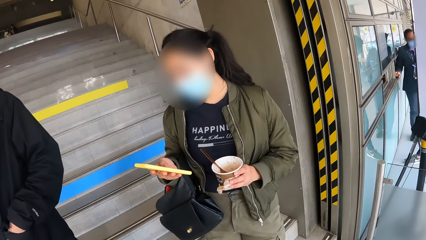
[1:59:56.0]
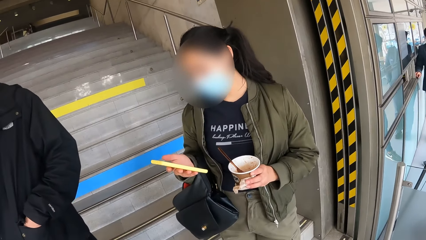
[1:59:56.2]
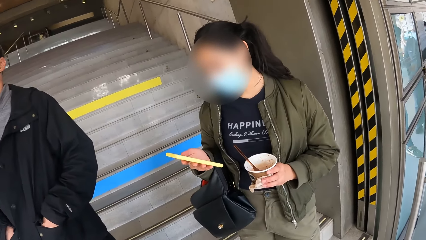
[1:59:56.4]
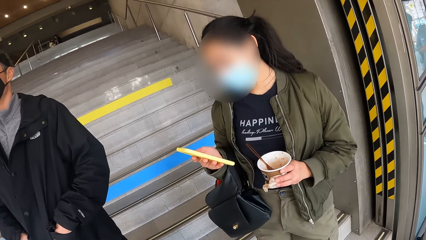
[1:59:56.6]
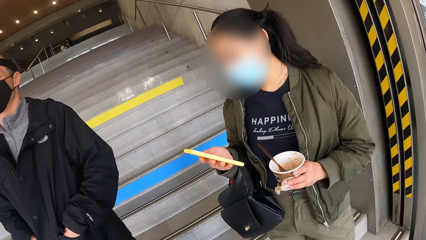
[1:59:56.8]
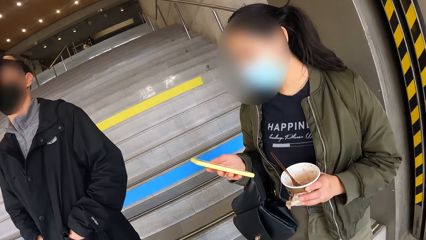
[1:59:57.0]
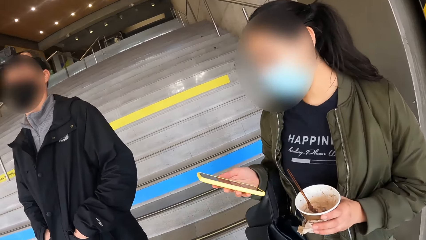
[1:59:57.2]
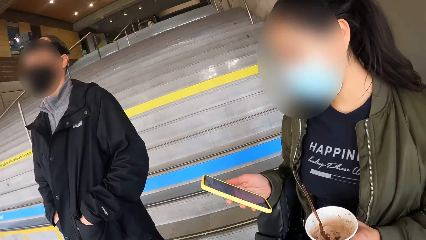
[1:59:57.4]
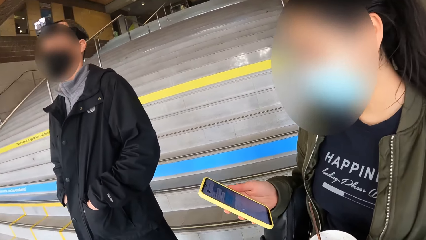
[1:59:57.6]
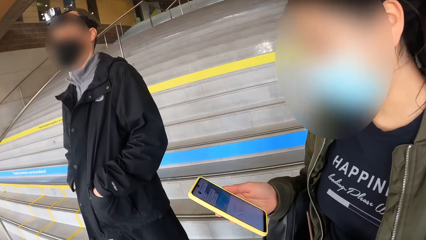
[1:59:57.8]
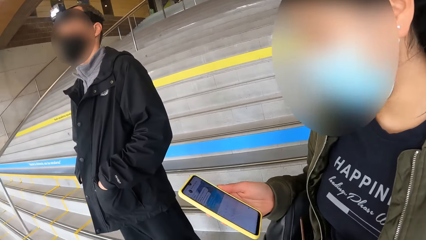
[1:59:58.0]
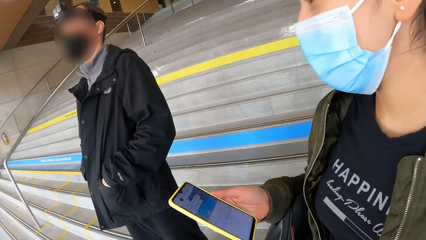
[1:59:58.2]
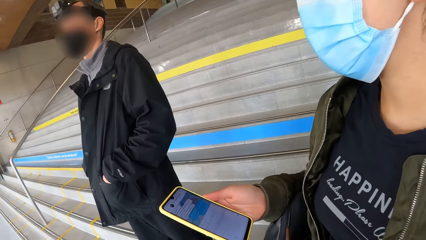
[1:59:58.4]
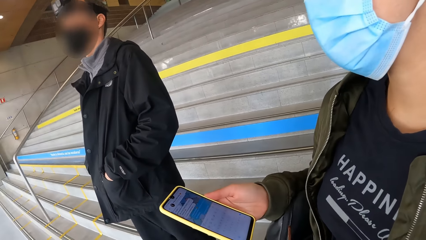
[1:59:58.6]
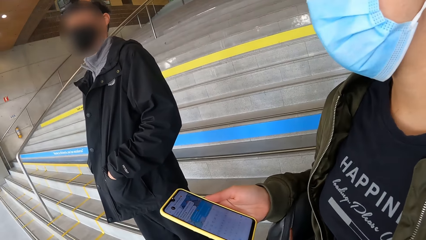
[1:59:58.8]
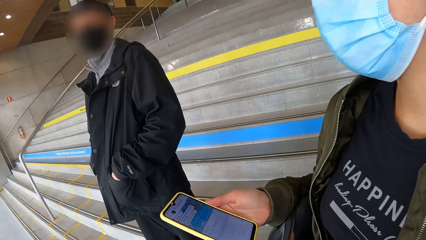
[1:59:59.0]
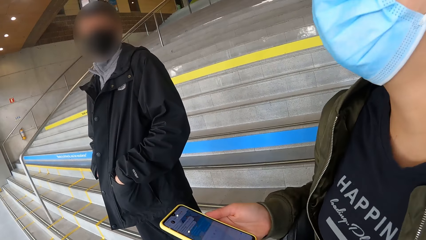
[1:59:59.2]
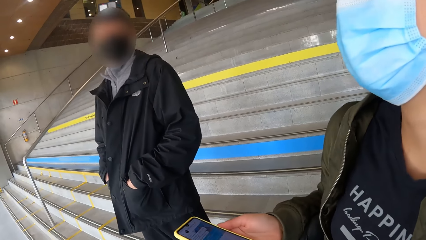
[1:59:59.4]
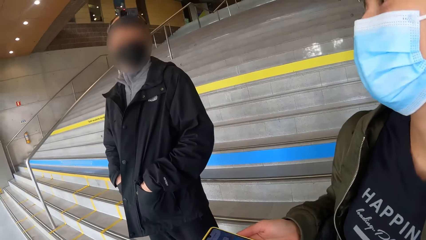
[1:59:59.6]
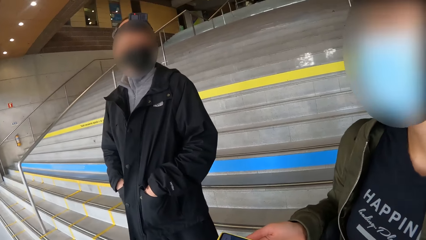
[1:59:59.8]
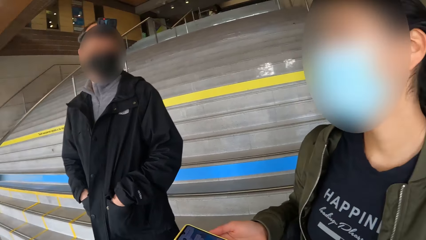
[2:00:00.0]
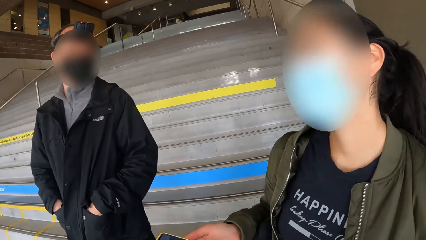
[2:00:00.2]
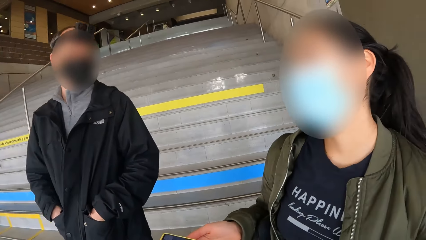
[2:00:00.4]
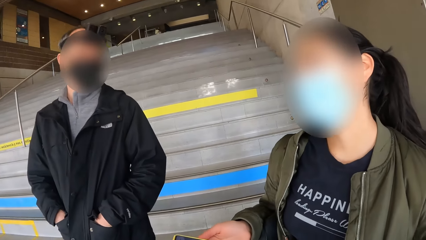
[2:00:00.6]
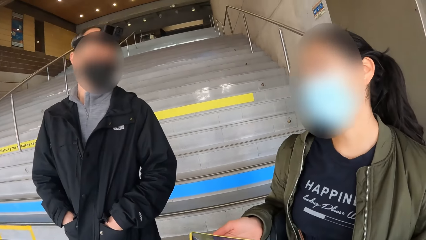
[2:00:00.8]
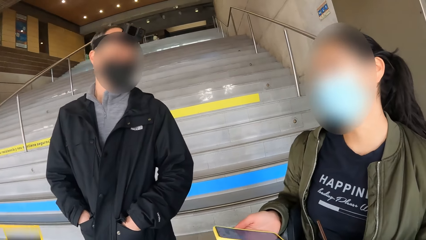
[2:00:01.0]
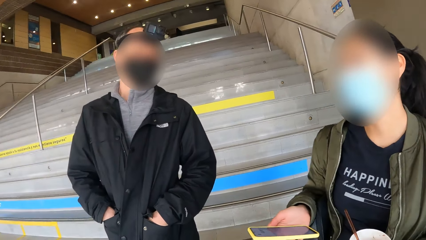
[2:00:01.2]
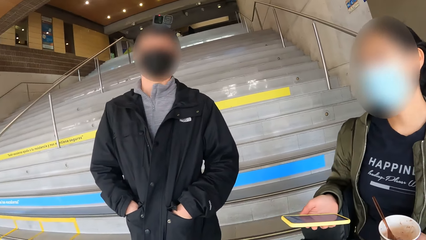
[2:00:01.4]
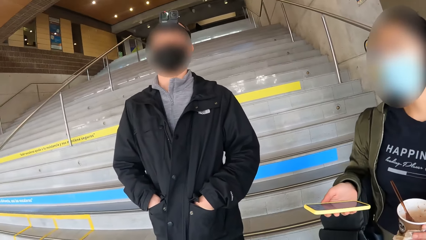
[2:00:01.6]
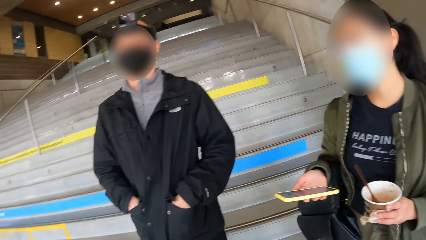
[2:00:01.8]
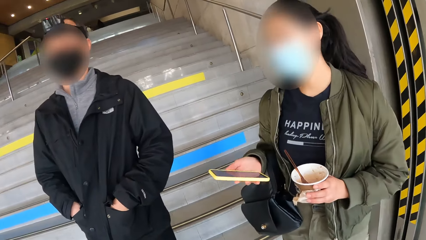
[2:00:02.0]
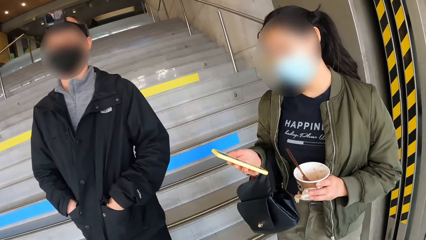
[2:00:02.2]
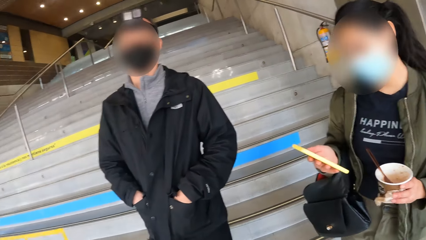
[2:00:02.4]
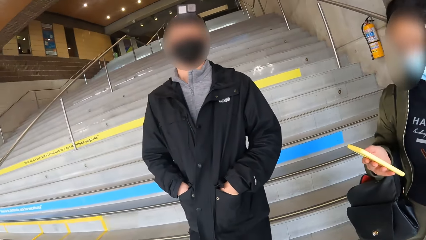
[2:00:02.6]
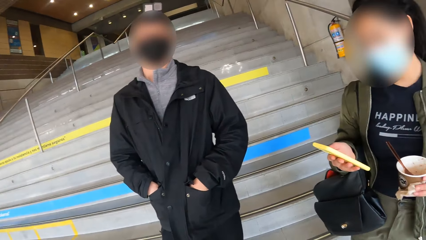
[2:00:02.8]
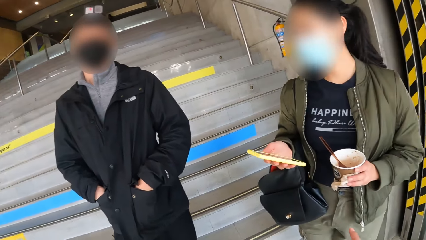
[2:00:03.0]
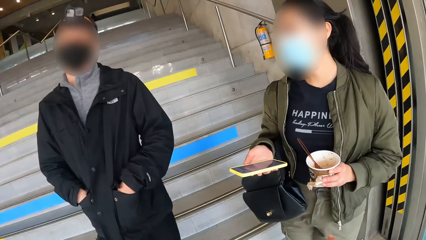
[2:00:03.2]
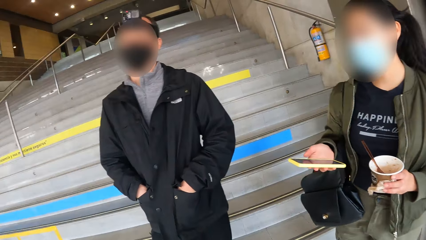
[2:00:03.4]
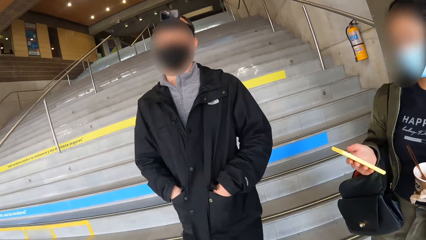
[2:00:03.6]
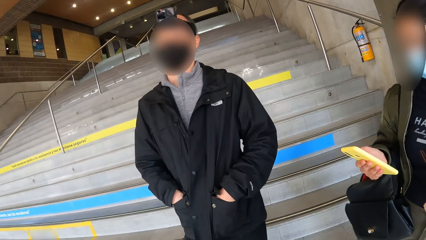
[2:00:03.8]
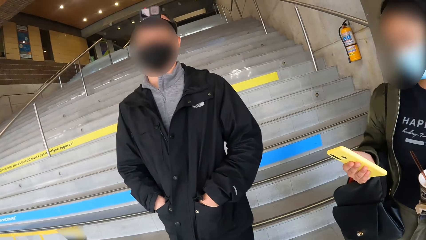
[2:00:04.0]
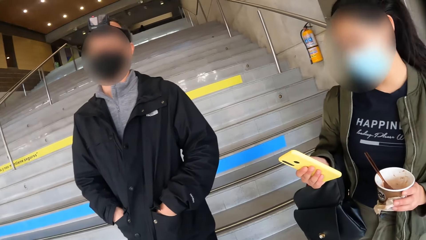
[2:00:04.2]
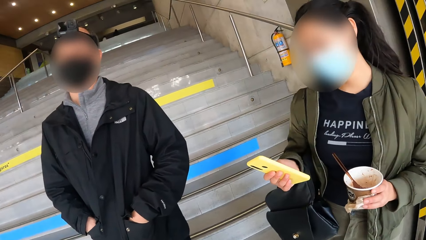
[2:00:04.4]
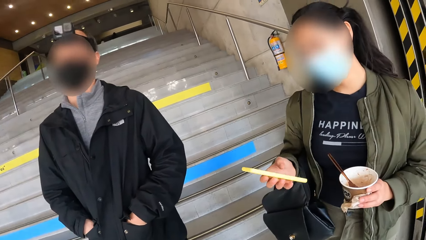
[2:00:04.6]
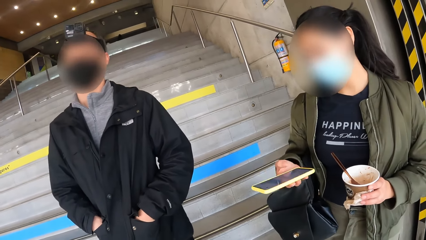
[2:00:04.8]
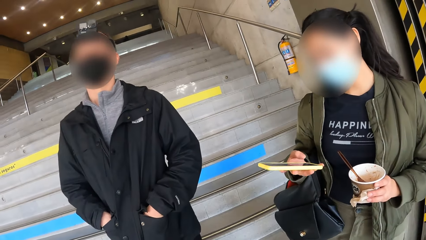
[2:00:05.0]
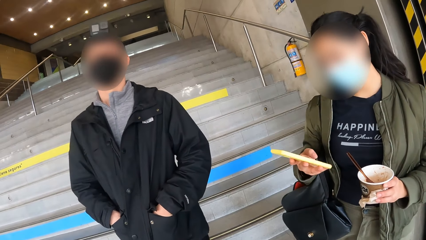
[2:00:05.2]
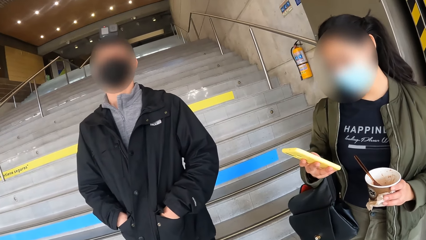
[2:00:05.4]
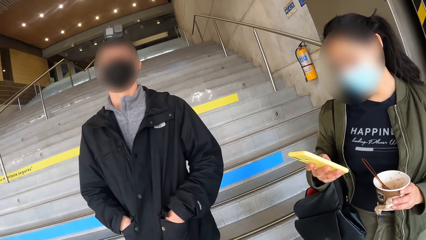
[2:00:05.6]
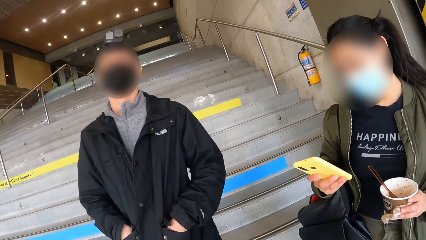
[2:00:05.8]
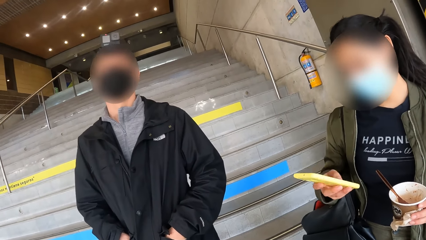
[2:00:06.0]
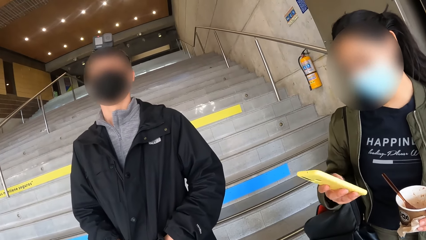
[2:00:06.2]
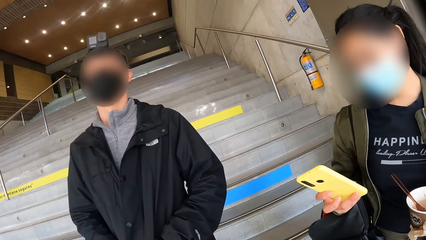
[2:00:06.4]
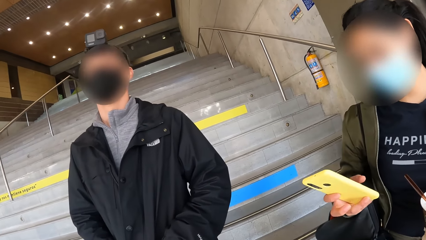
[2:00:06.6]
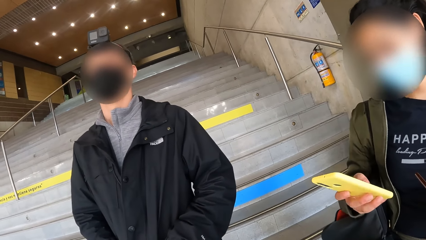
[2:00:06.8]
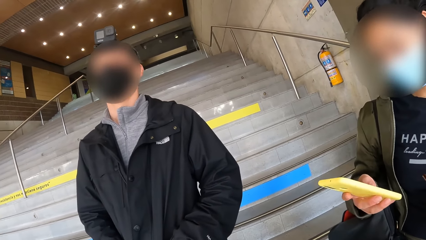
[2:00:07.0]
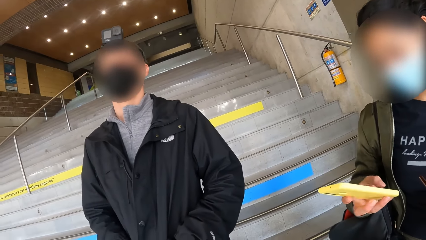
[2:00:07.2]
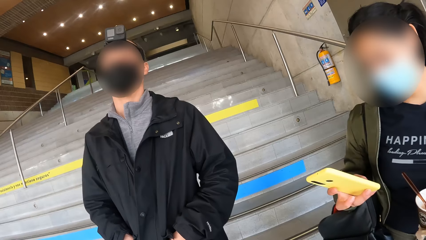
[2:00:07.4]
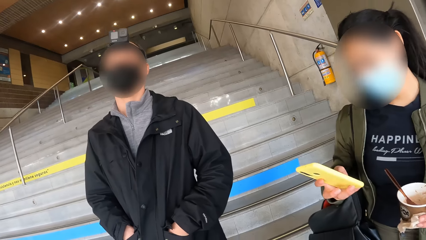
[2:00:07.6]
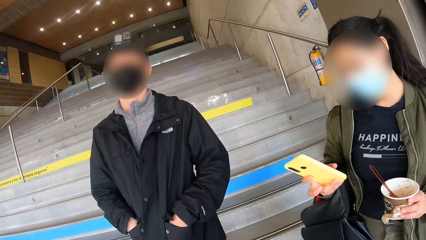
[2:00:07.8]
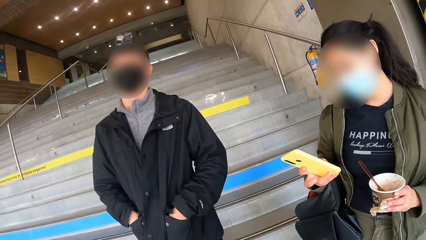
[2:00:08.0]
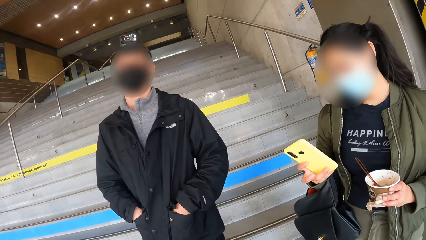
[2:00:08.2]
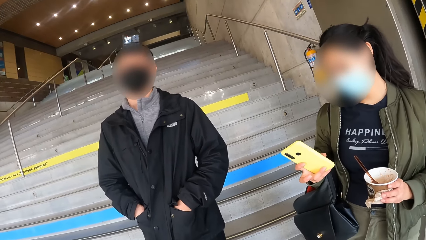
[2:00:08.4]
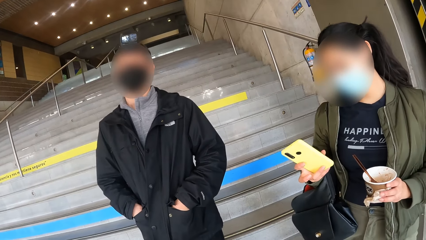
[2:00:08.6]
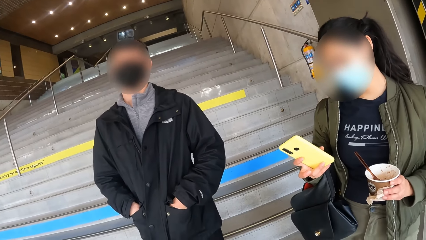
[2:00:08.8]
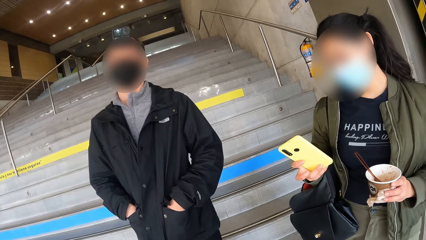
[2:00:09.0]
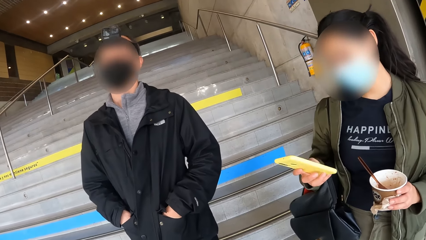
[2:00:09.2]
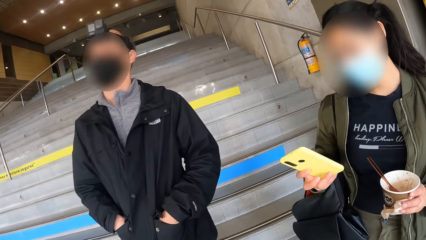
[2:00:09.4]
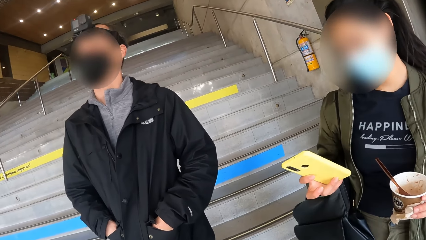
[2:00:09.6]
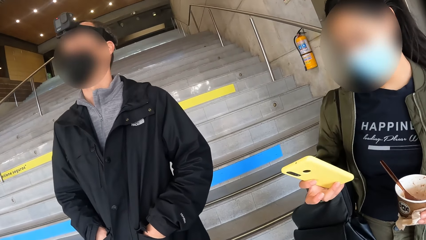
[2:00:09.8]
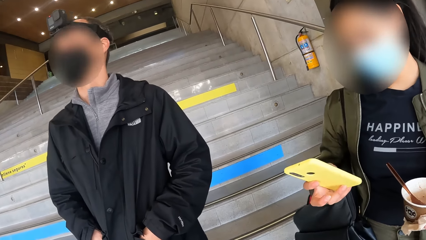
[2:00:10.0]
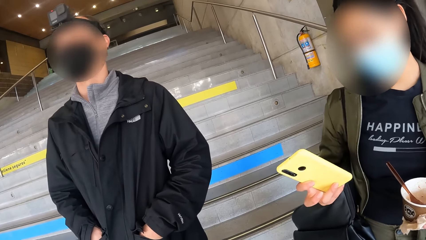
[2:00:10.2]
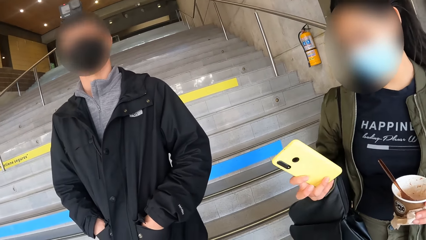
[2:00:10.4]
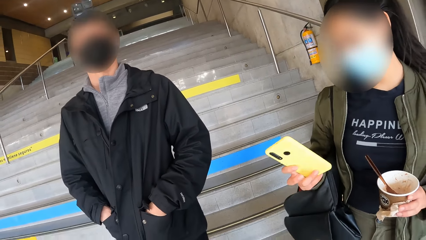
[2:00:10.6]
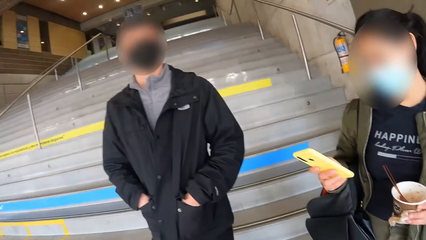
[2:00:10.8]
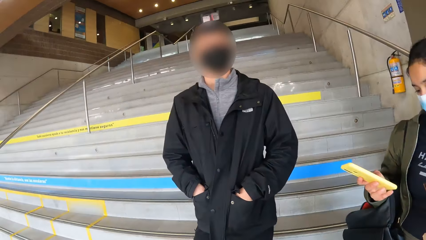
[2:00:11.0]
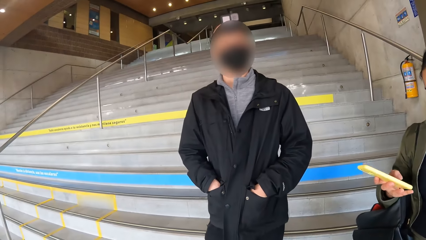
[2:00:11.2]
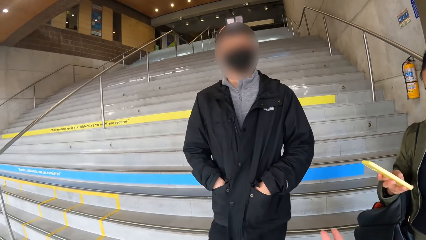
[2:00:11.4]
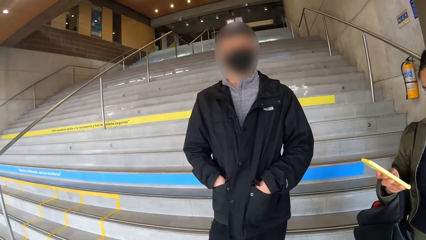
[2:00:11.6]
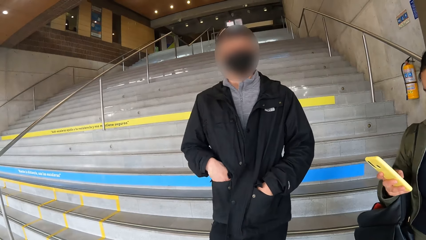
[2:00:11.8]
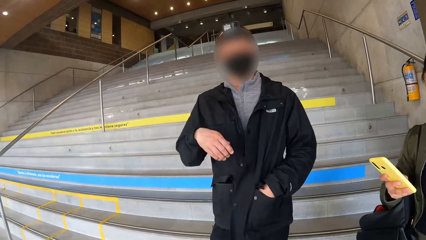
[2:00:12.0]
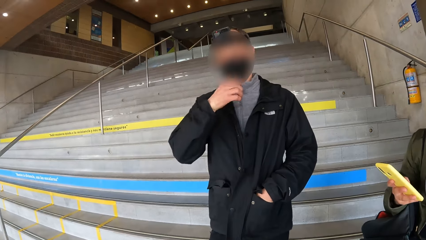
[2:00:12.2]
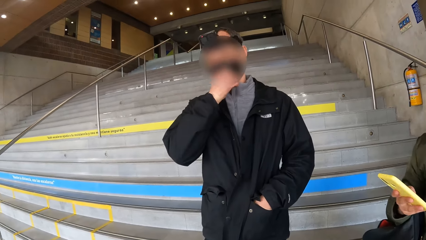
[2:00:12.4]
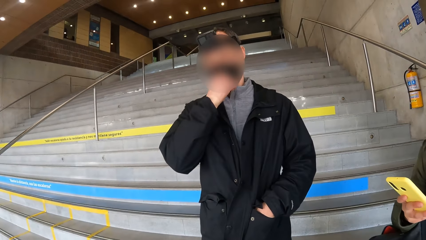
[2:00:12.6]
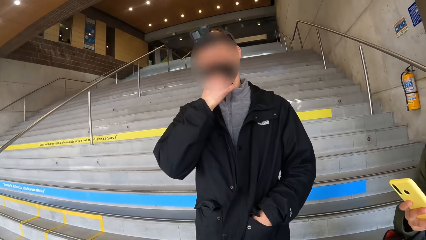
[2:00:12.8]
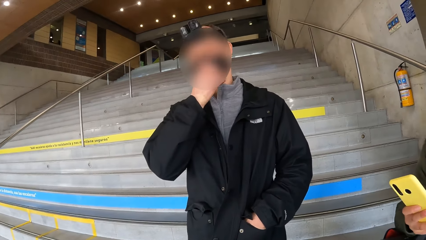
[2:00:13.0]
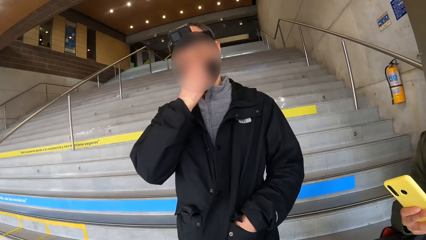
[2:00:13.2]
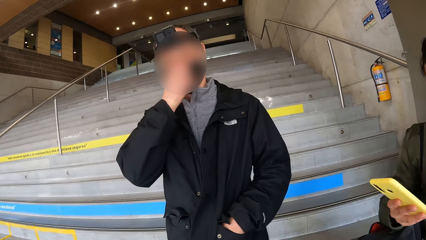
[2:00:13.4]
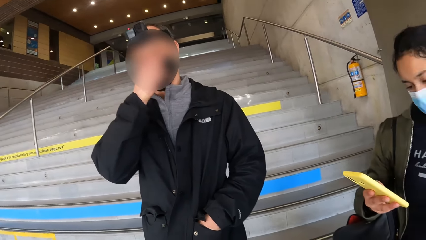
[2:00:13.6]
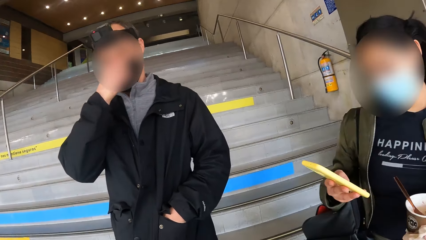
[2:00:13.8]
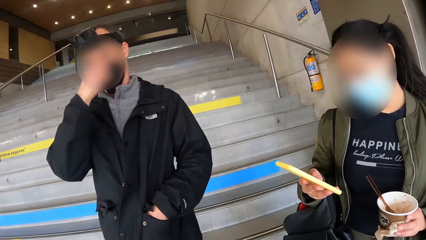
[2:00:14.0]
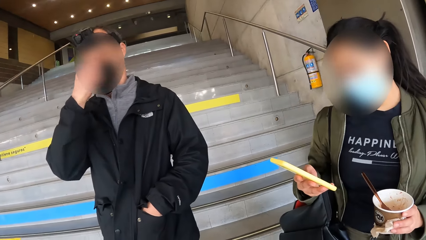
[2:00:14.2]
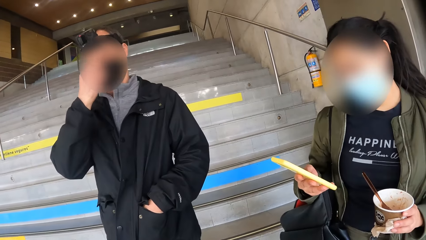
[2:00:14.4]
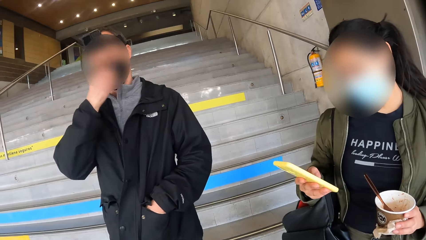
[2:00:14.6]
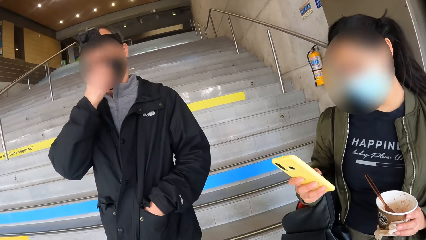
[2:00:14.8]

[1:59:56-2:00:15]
The camera wearer interacts with the girl. They interact with the man. The man adjusts his nose mask with his right hand.
